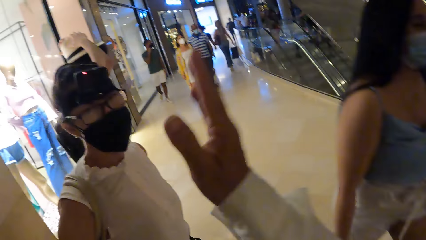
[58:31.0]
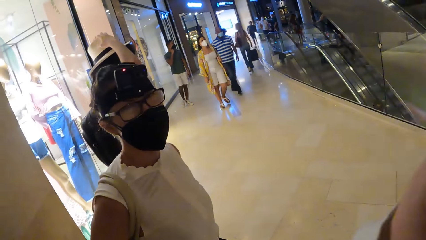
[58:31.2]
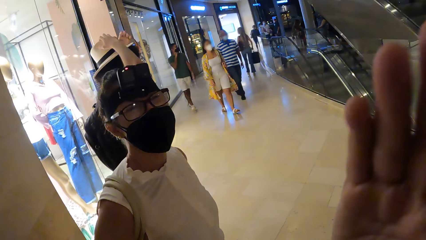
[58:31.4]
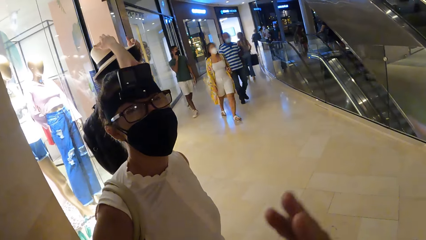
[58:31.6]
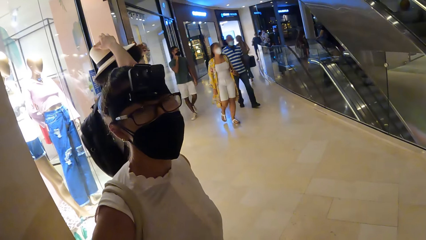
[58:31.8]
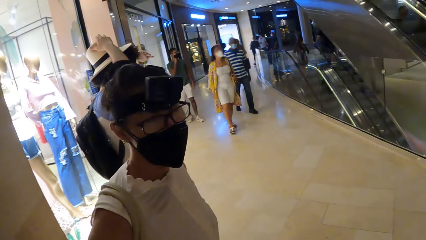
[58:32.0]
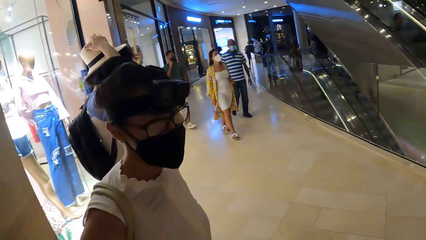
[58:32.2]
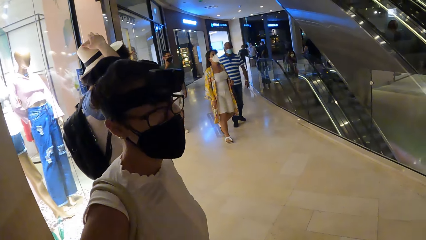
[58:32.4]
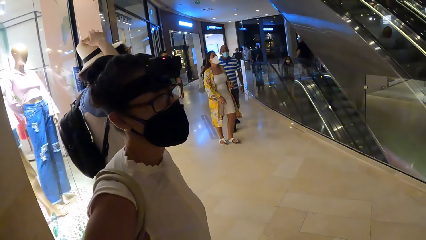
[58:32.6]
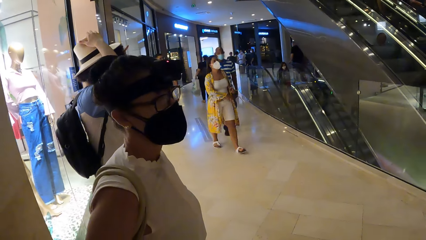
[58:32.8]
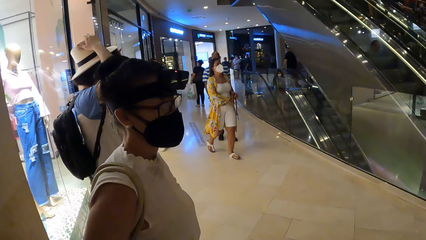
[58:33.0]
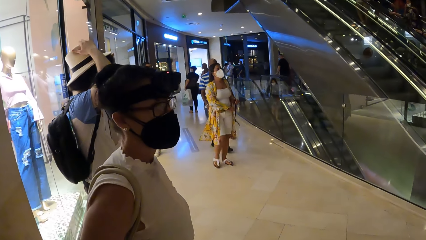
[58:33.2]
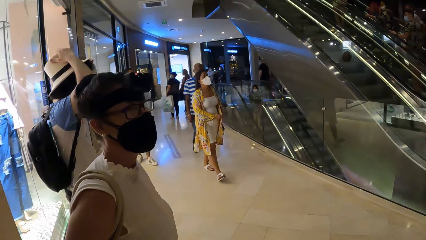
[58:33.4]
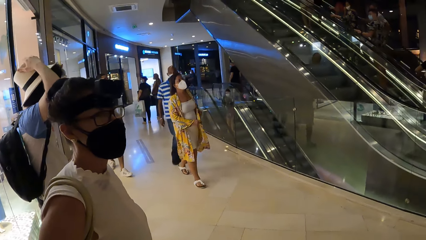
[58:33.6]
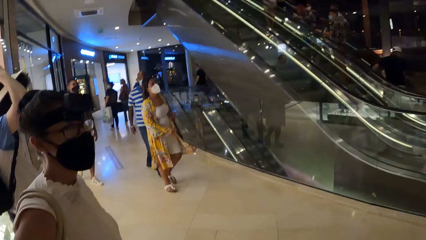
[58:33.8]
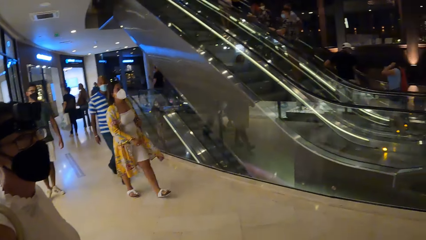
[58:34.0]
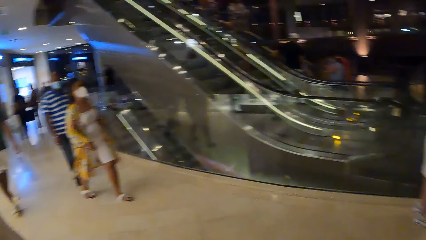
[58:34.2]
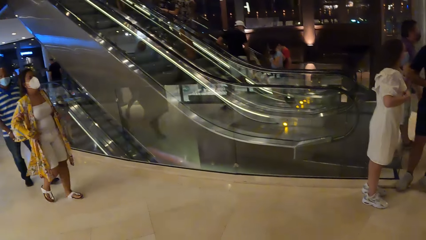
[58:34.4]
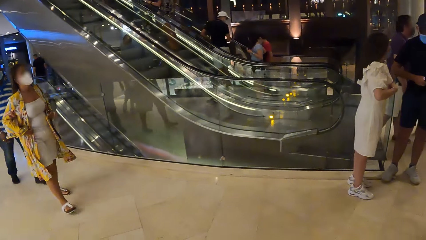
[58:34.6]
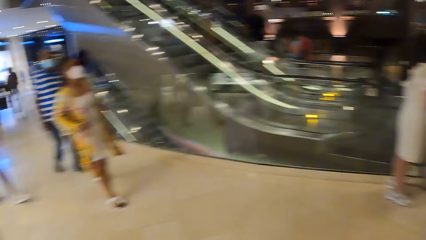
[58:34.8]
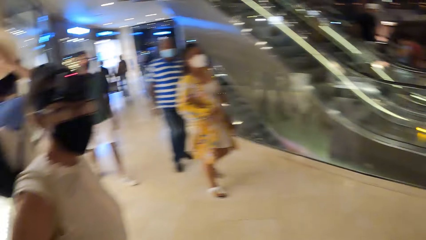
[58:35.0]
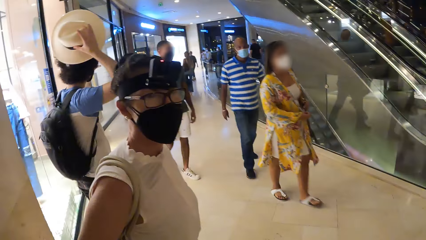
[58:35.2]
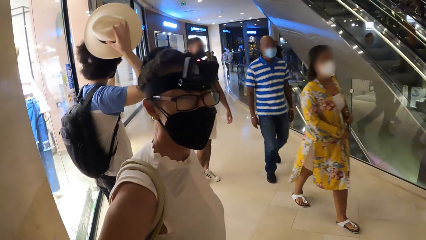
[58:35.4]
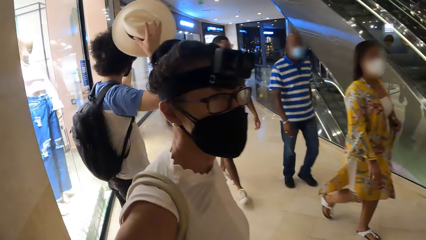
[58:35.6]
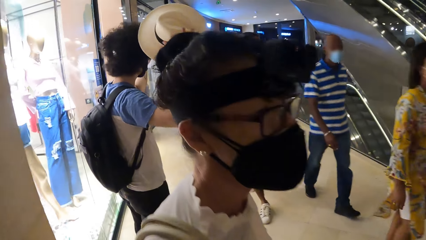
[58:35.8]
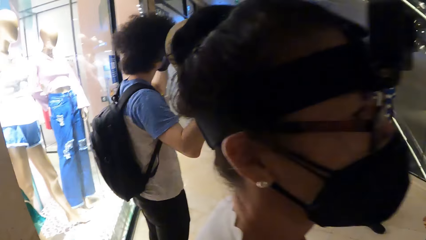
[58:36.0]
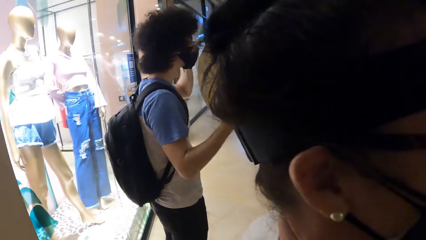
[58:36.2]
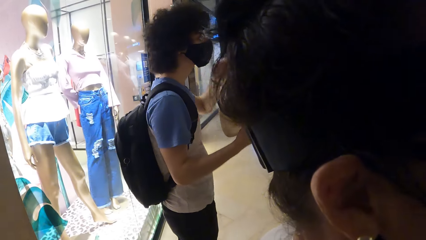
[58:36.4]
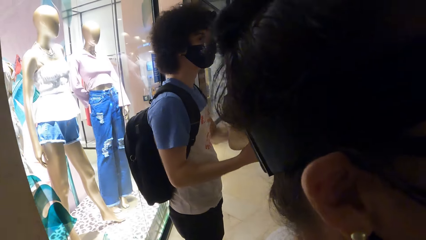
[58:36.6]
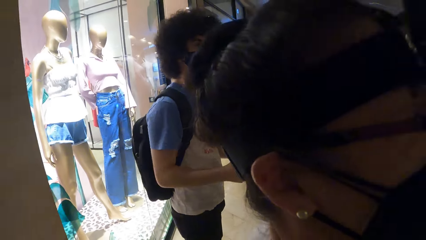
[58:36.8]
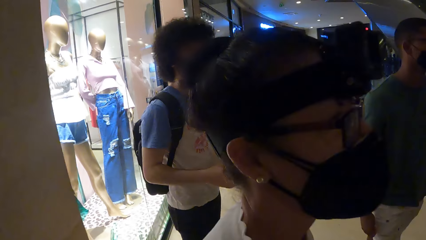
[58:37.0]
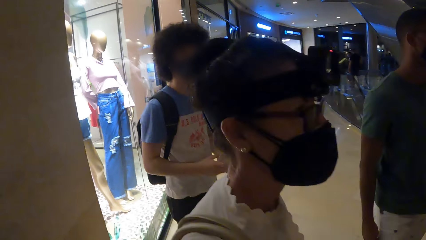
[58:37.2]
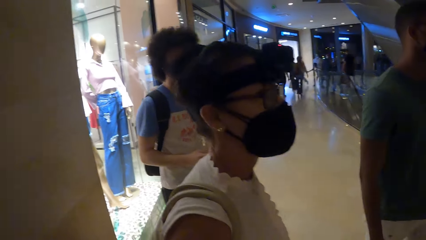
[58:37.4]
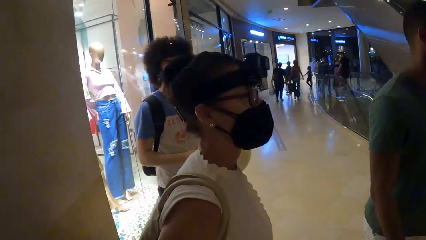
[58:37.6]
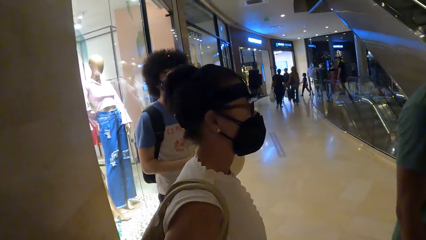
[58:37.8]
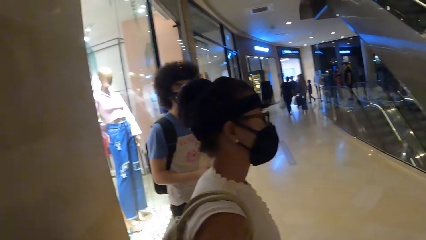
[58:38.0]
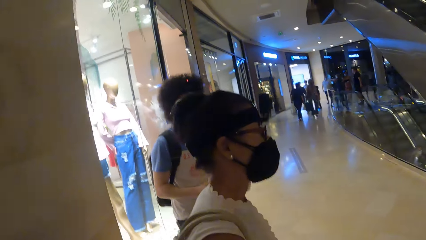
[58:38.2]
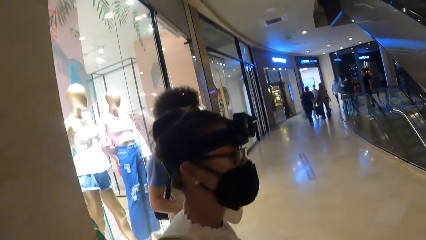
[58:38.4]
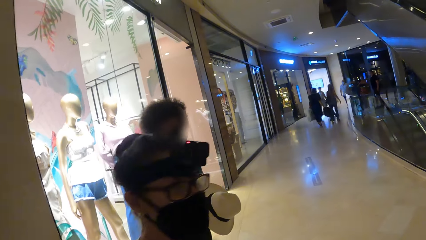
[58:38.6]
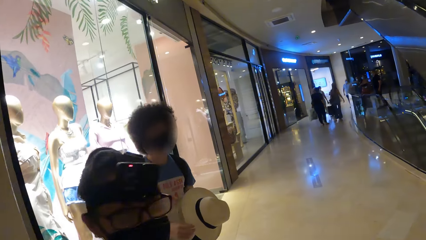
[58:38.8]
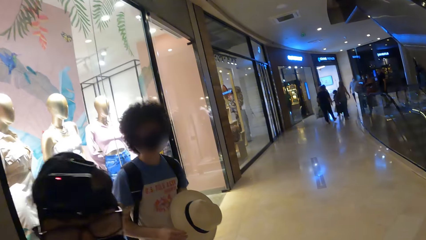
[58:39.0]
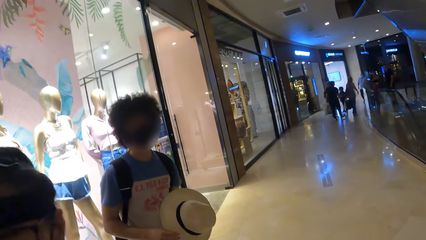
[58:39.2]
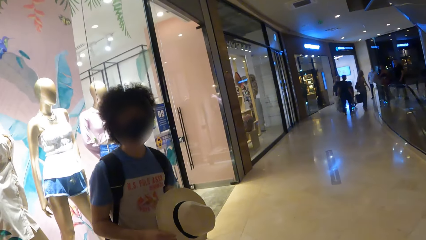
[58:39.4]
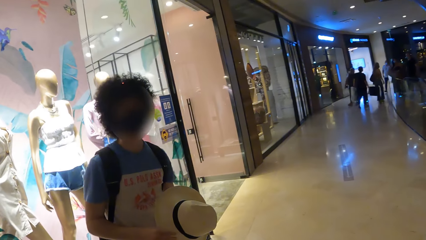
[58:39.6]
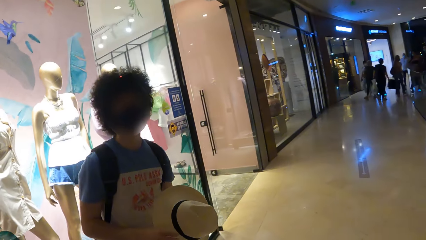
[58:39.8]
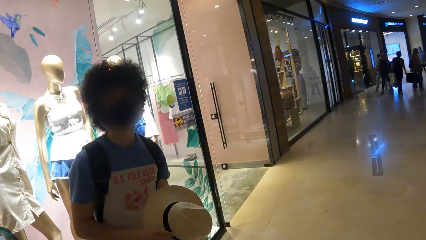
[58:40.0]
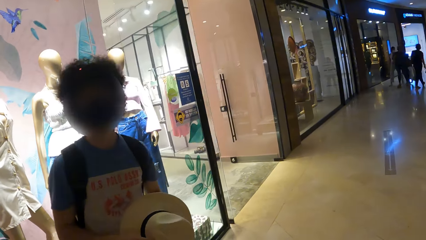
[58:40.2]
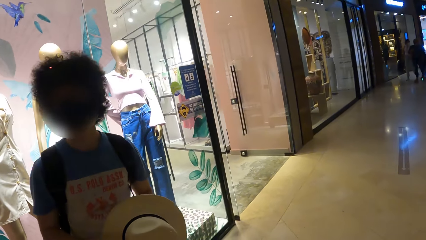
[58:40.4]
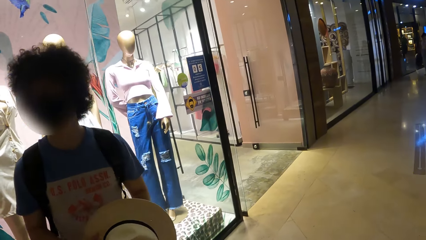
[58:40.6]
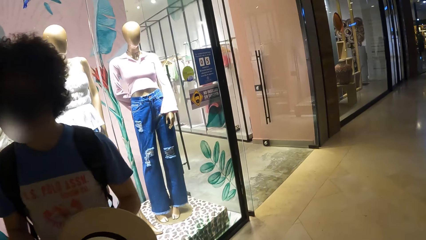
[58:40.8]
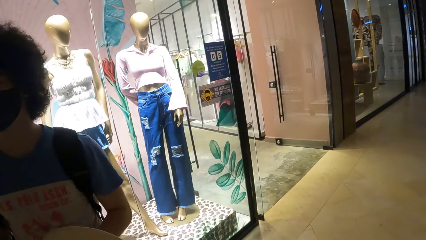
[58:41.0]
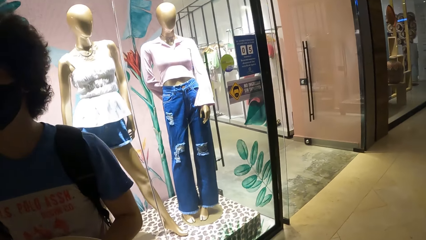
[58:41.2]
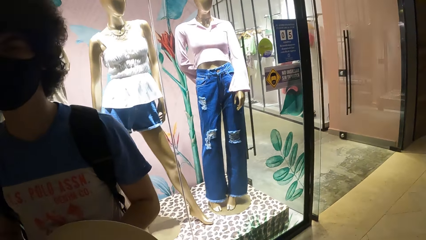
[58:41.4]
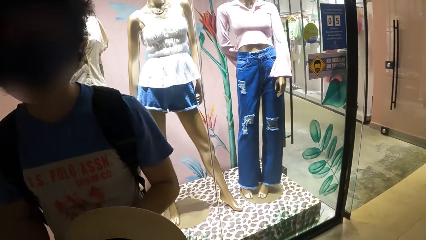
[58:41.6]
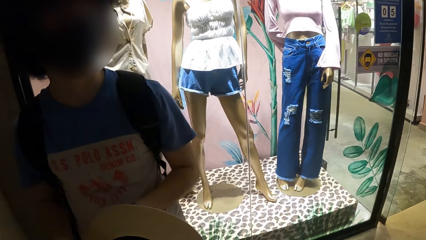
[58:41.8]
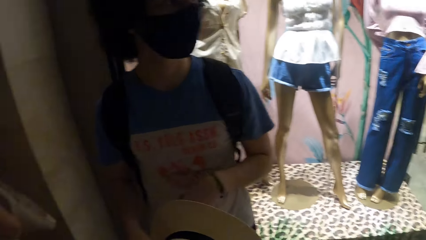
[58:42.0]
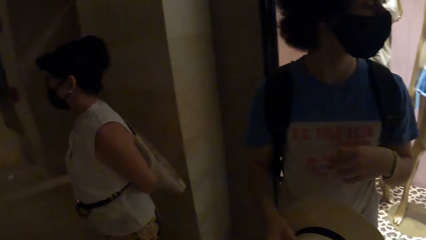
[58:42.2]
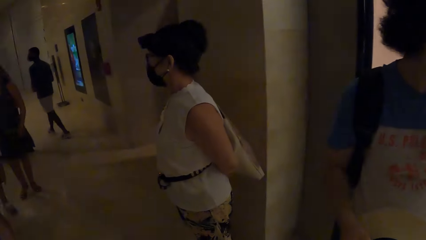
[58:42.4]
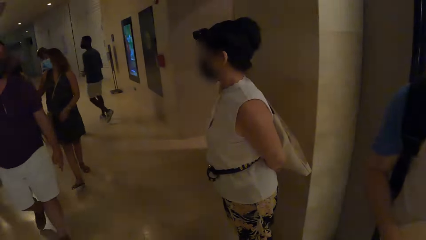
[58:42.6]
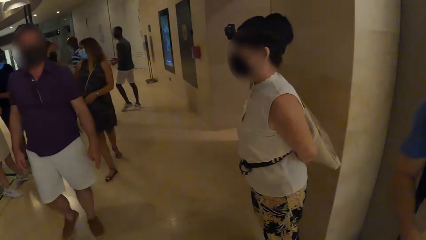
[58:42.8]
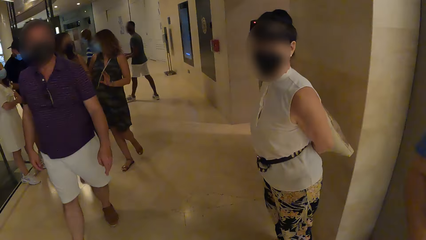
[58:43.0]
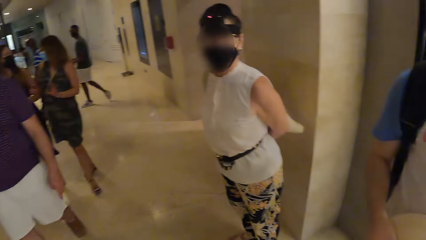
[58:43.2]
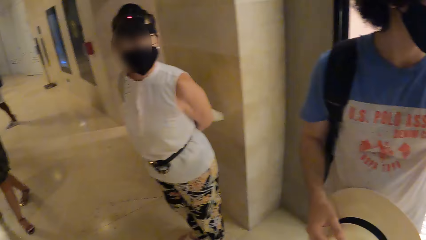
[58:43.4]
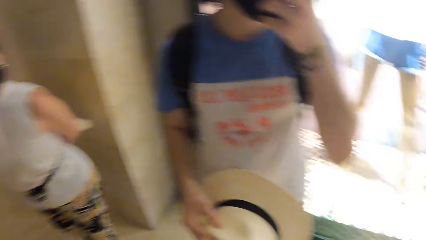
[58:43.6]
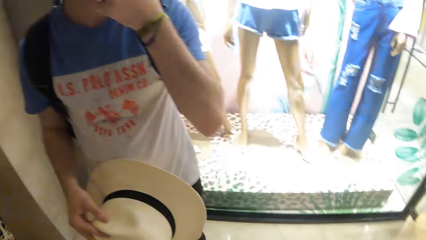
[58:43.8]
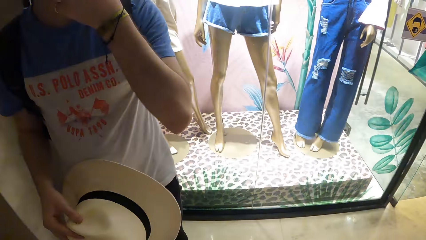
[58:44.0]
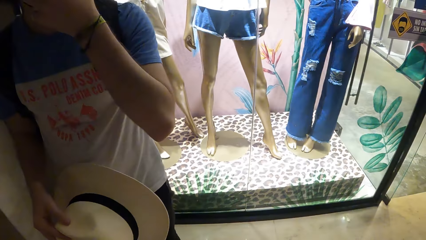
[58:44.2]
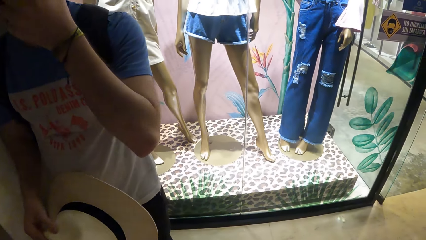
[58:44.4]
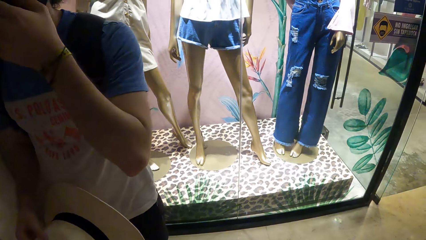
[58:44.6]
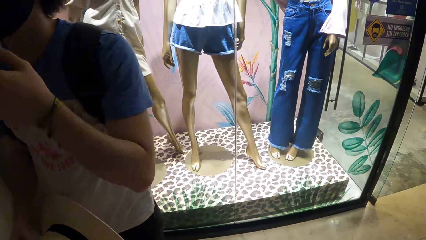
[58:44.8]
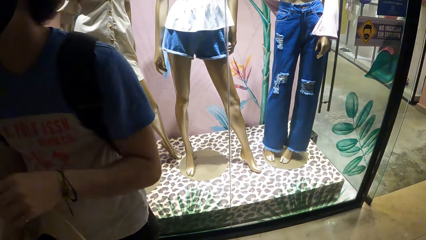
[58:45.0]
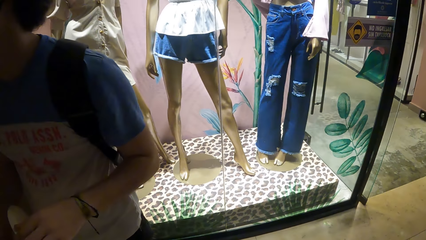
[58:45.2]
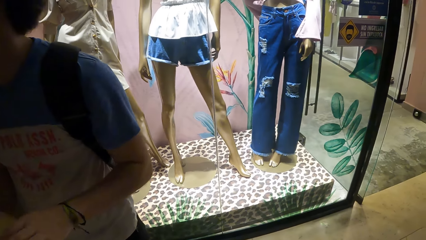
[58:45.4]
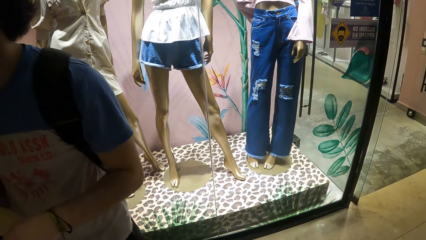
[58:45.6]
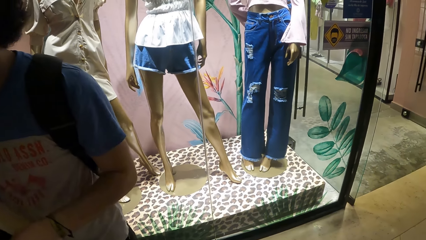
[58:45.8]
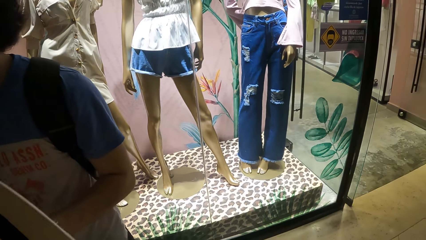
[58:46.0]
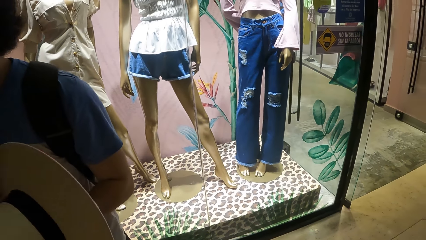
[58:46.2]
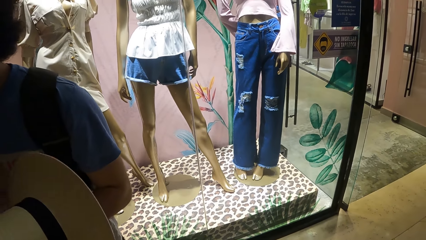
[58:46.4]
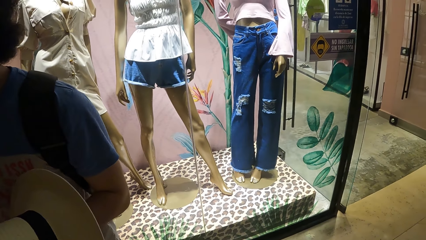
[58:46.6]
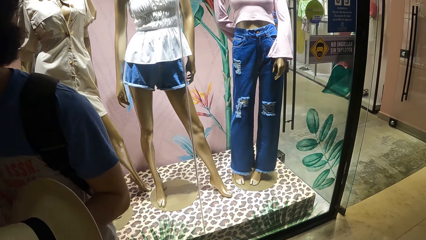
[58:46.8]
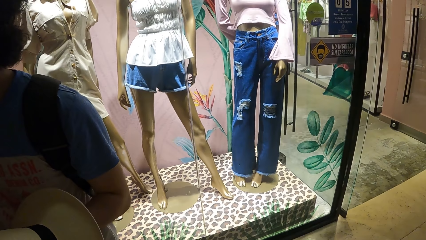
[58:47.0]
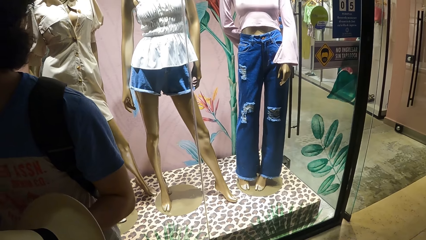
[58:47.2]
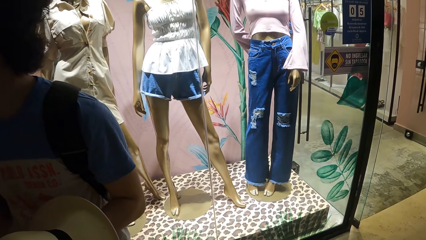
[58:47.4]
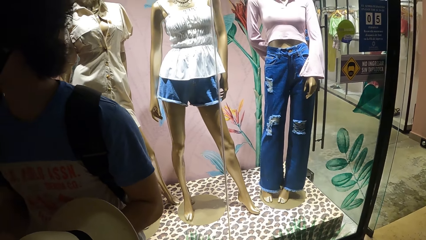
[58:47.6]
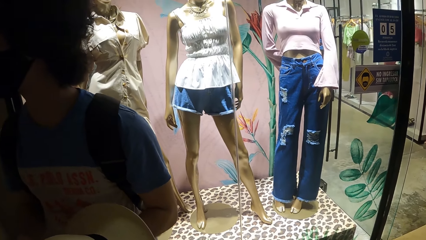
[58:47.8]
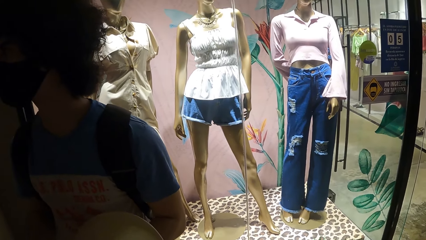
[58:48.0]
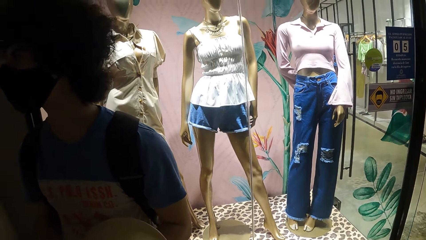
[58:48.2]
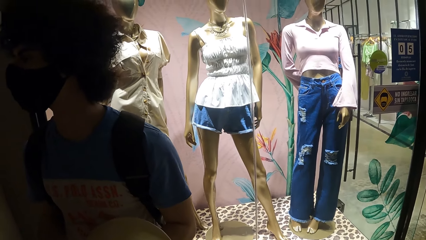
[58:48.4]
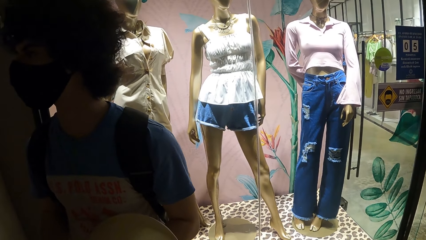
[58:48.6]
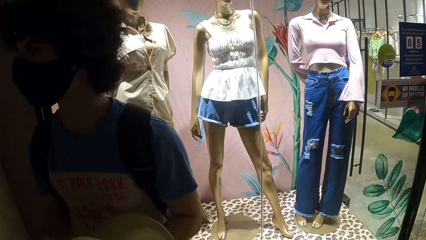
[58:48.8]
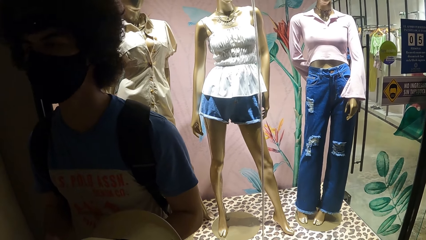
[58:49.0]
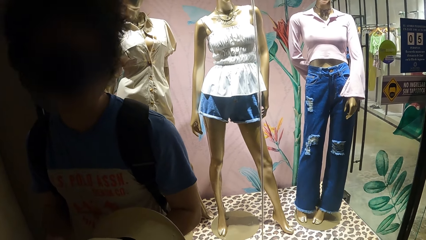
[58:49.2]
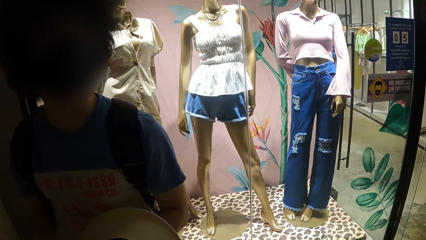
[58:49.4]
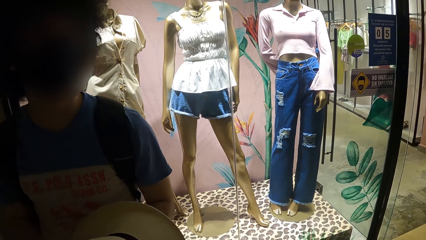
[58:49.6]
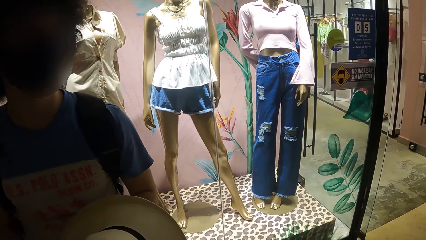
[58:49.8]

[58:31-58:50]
The camera wearer lifts the hand. A person holds the hat. The person removes the hat. The camera wearer walks inside the mall.
